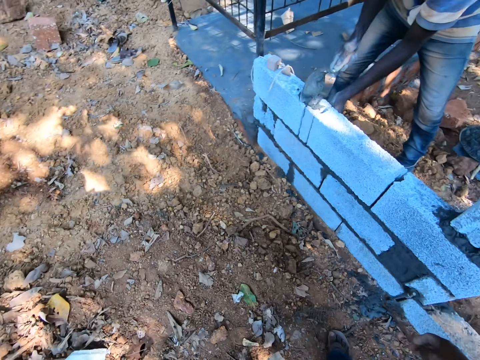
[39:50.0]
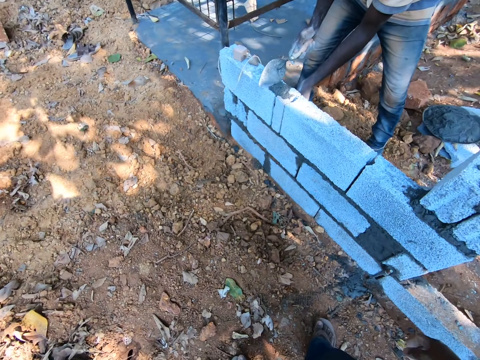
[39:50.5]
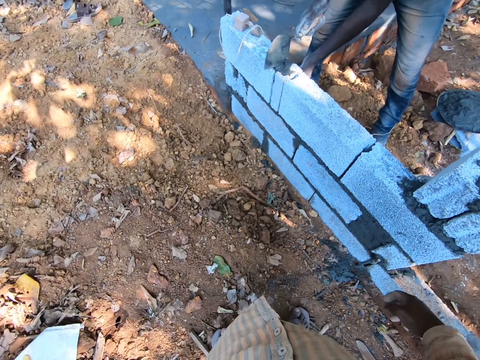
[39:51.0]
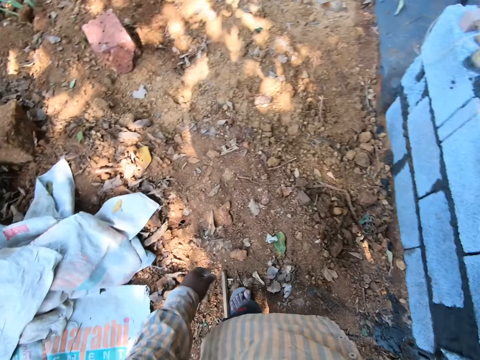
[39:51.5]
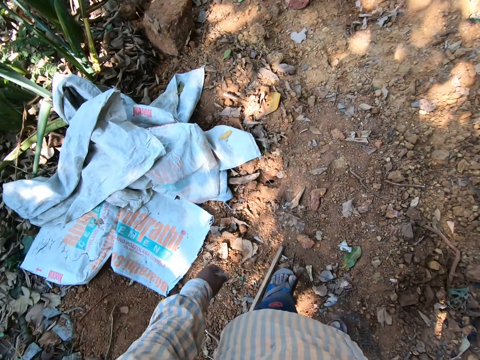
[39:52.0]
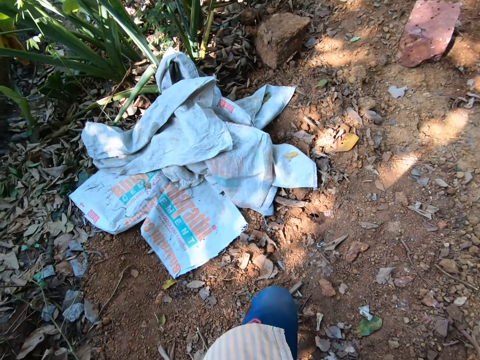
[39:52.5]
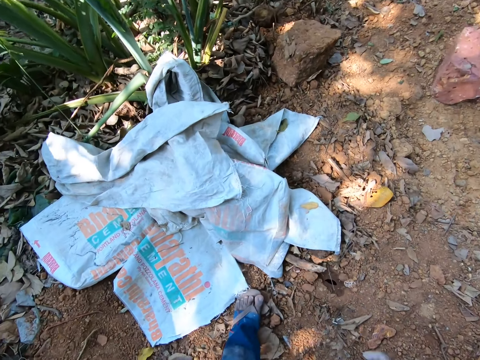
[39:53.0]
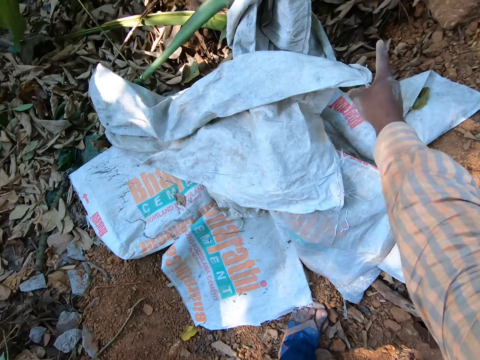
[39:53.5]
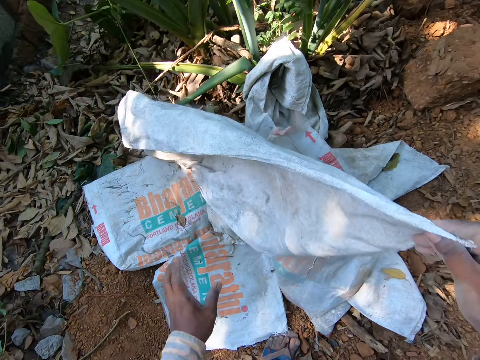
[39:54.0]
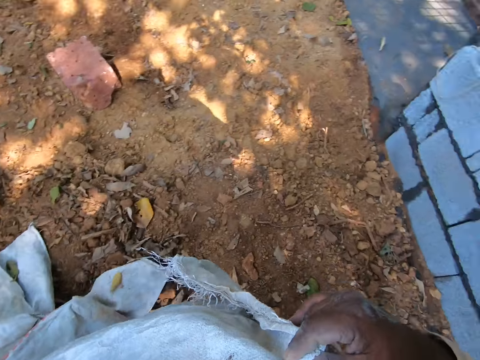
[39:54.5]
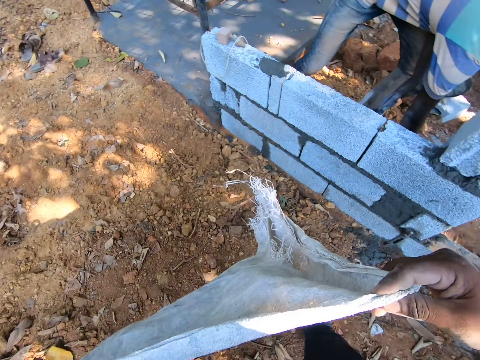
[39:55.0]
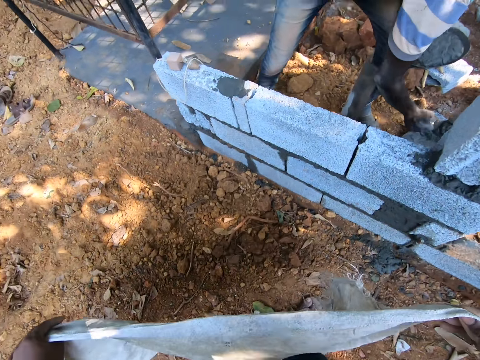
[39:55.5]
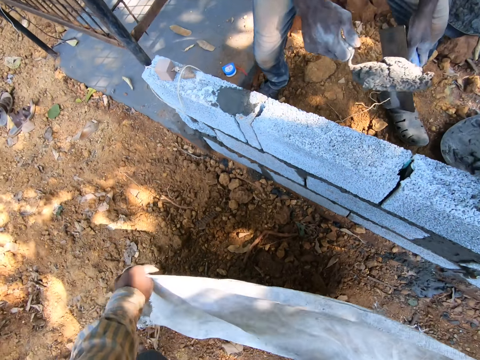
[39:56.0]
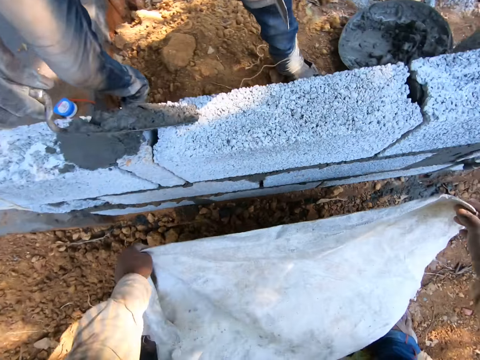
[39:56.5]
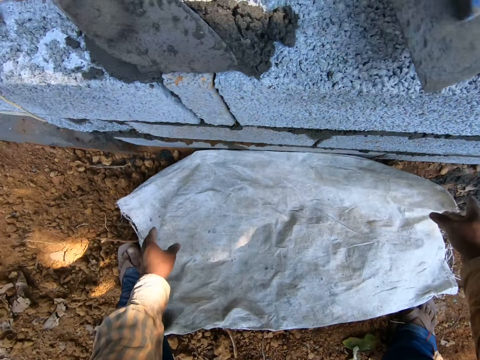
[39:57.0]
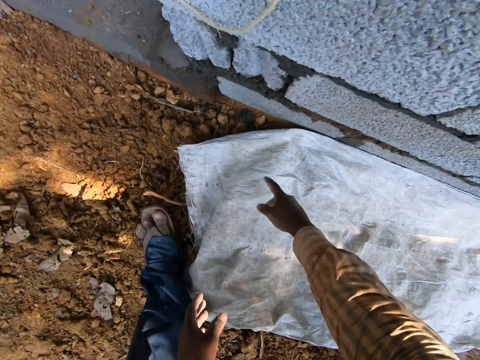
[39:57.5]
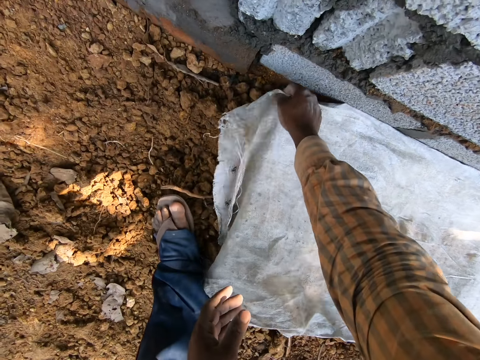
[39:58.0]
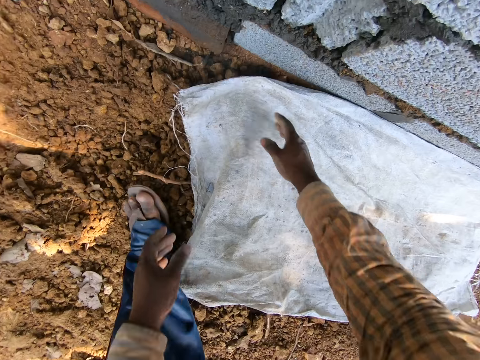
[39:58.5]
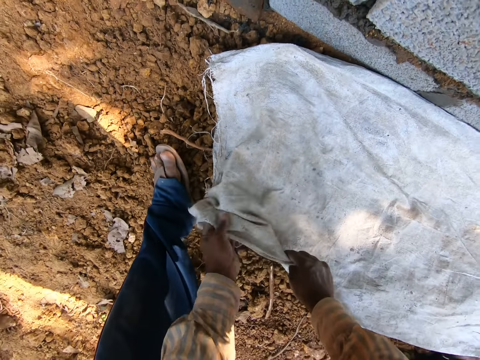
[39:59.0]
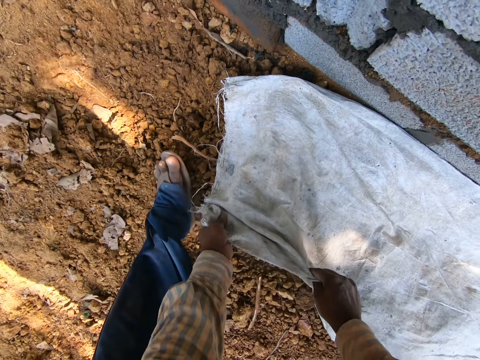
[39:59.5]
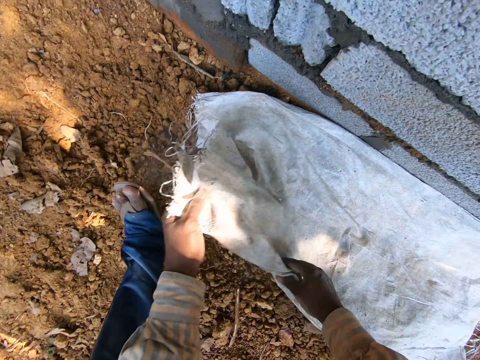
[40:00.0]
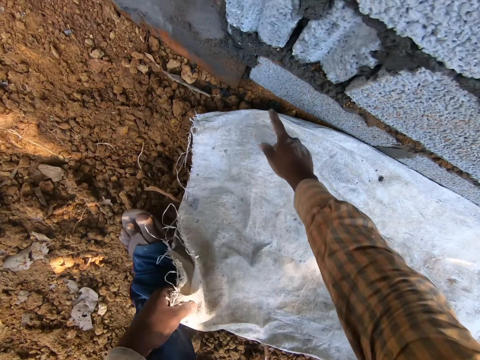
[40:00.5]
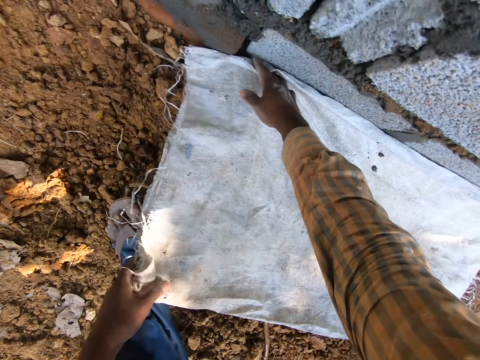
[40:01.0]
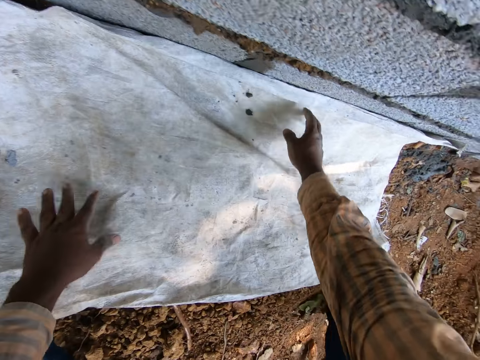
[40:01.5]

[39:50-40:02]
The camera wearer looks around. He picks up the cement bag or sack from the ground with his right hand. He lays the cement bag on the ground next to the stack of cemented blocks with both hands. He adjusts the sack.

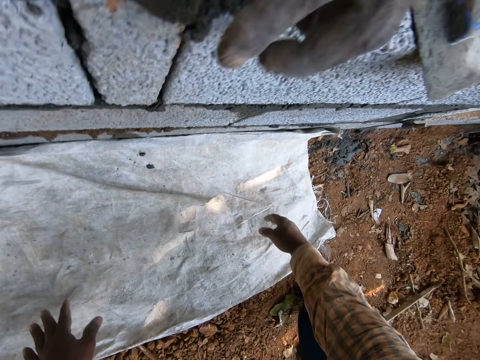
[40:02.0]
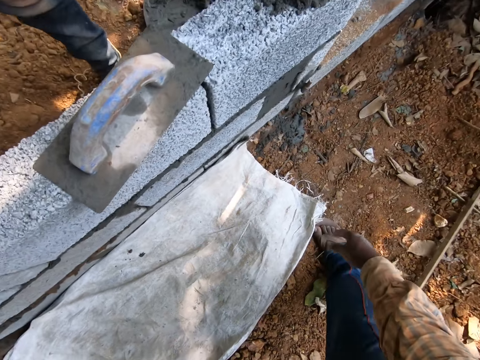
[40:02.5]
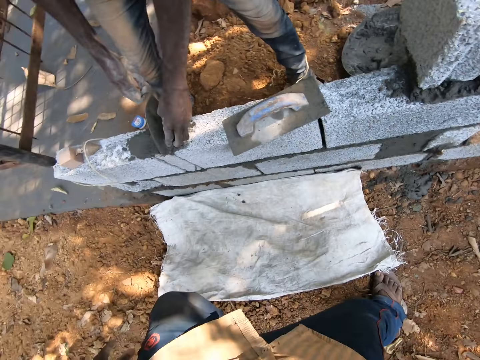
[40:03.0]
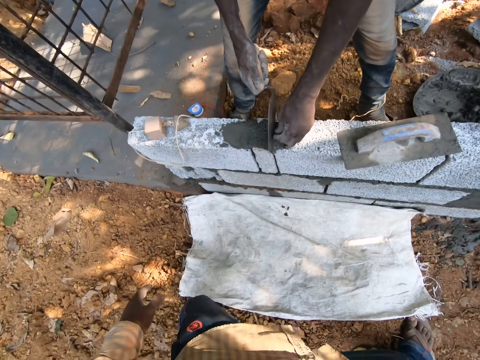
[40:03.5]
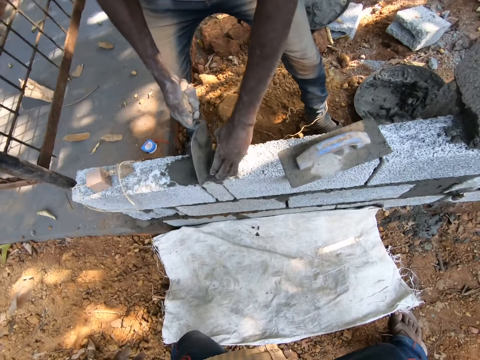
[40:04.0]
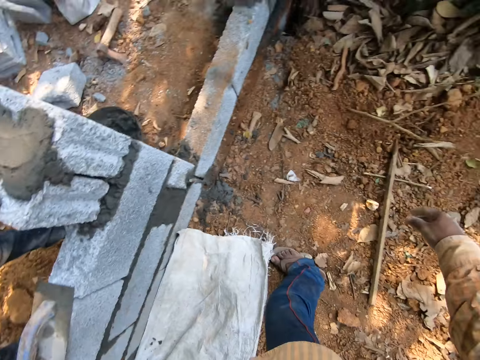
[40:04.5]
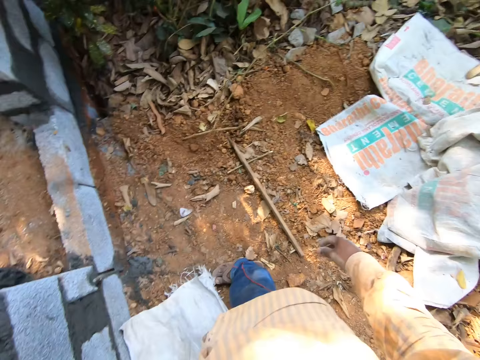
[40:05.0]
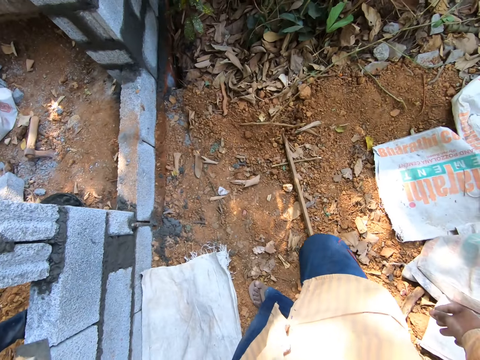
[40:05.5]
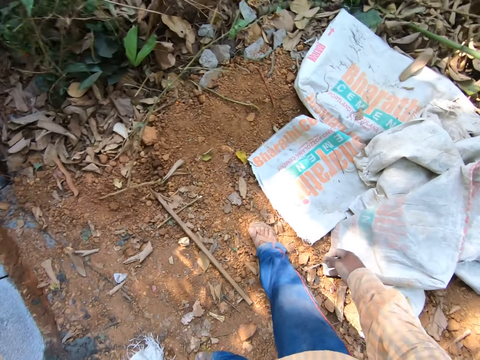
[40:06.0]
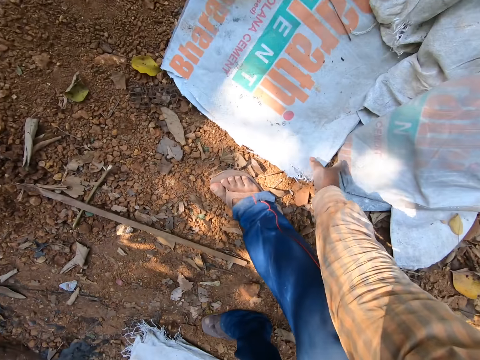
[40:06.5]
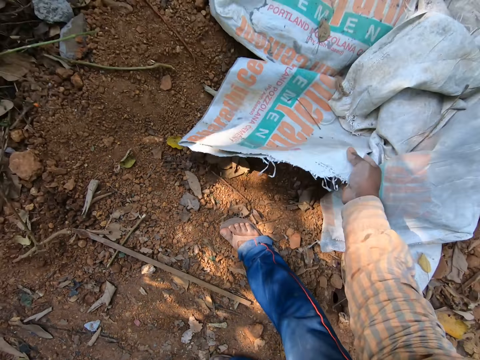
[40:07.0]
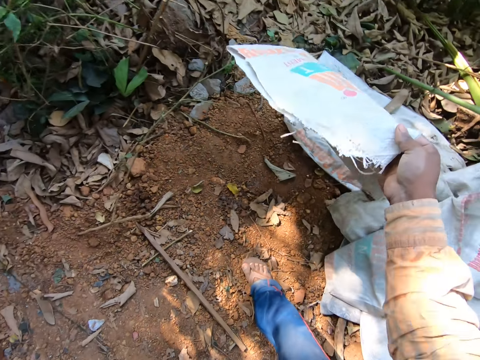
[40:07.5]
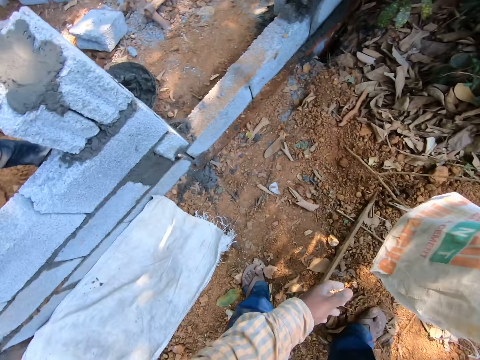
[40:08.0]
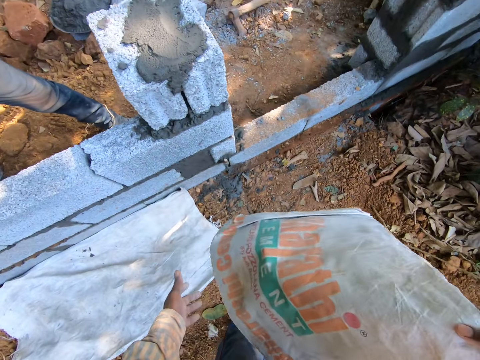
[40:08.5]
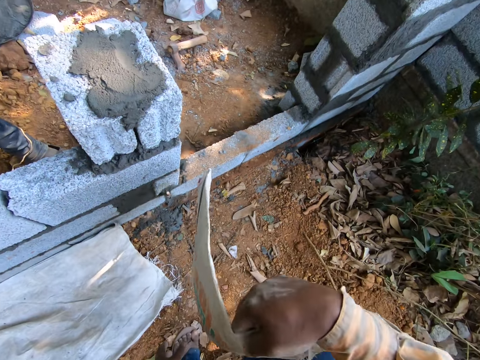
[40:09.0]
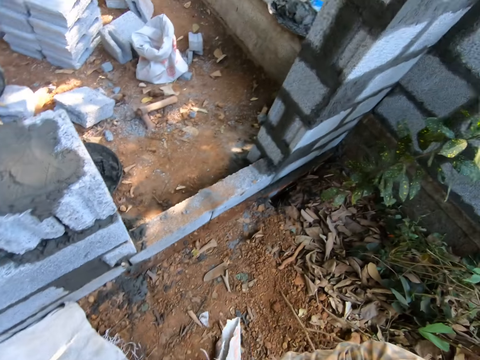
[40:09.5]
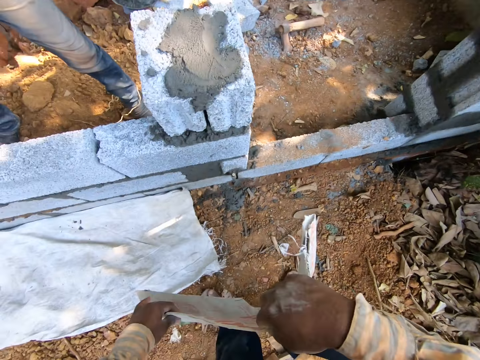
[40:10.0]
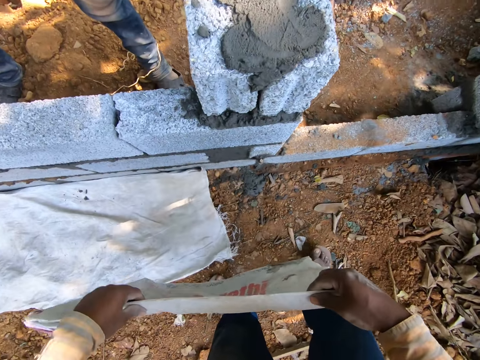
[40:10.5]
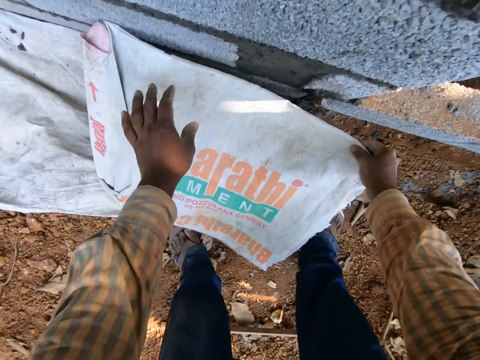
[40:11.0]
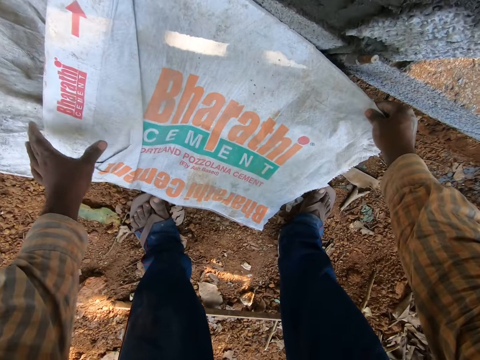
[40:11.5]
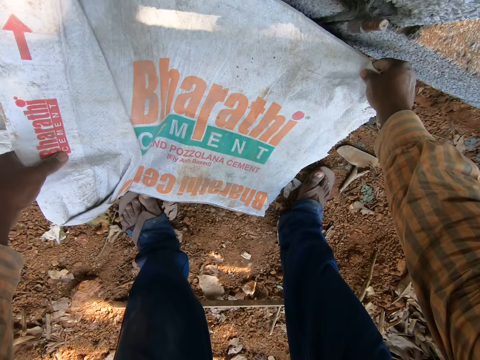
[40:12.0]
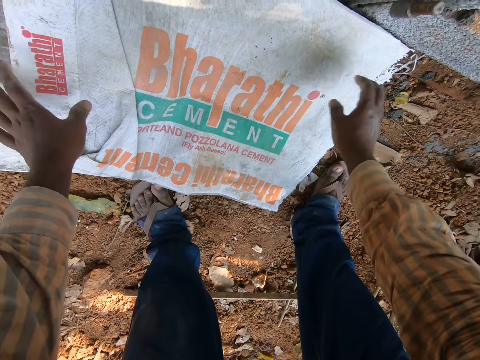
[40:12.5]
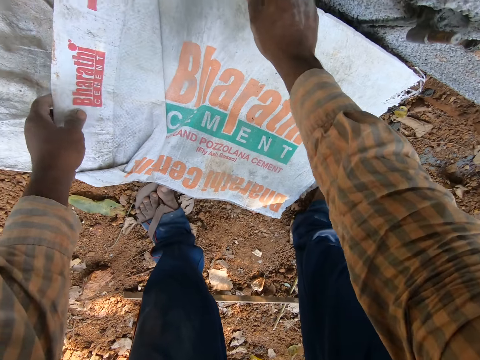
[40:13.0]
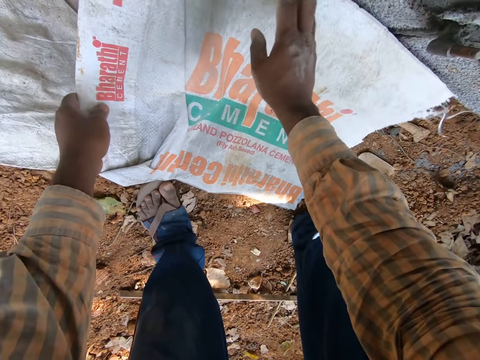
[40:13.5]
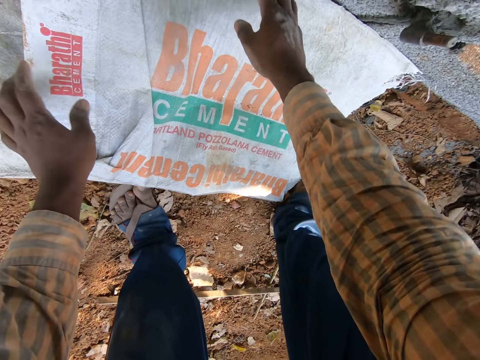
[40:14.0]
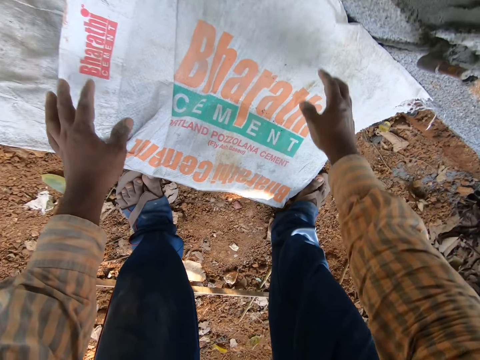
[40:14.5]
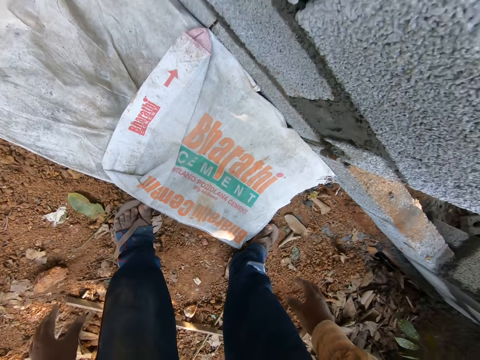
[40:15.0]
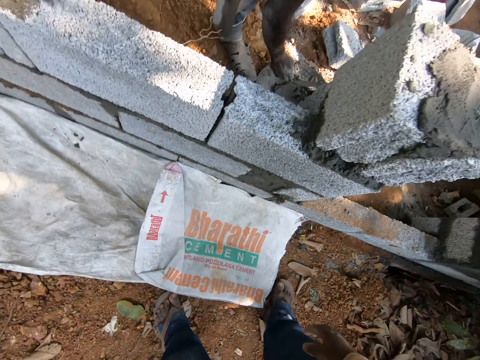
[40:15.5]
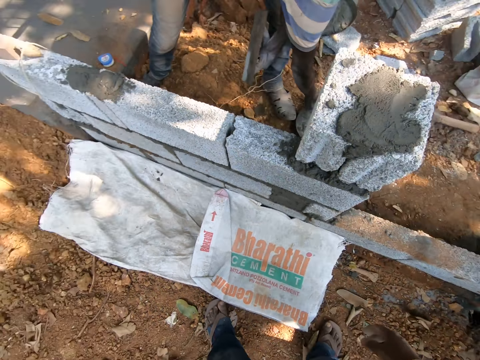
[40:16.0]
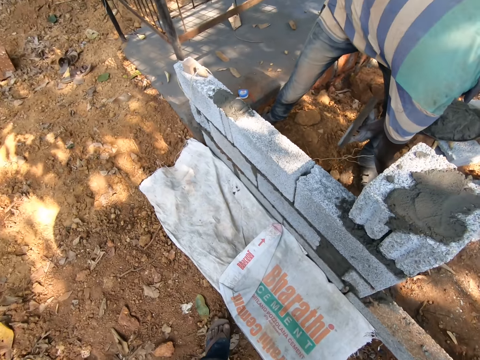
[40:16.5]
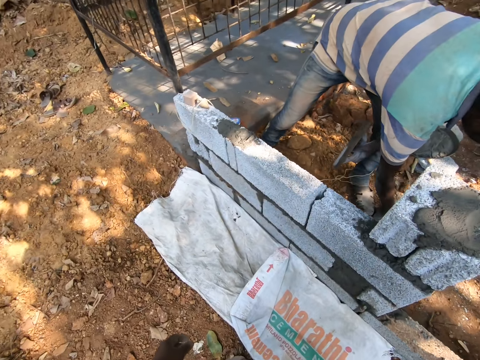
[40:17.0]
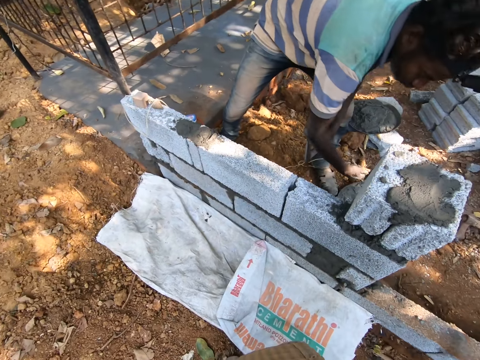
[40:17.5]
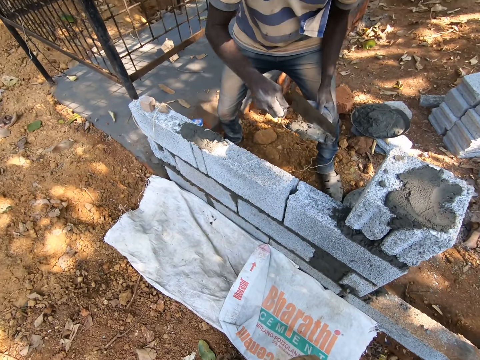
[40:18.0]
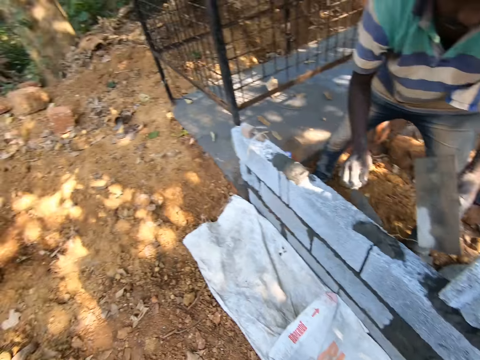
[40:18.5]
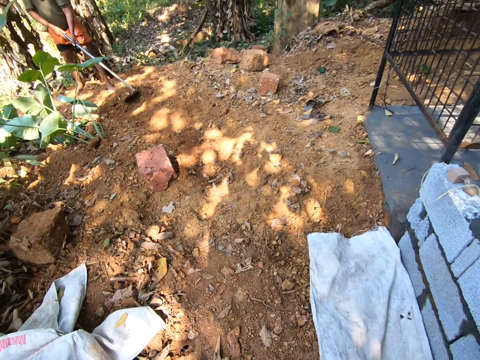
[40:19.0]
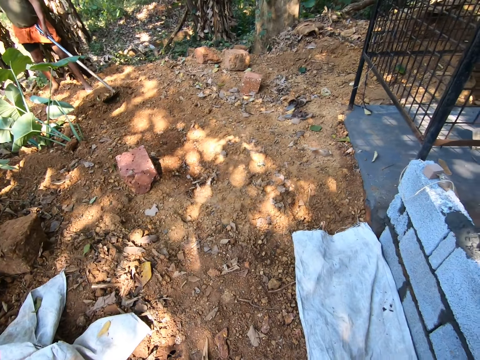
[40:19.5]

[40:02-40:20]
The camera wearer looks around. He picks up a cement bag or sack from the ground with his right hand. He lays the cement bag on the ground next to the stack of cemented blocks with both hands. He adjusts the sack. The man mixes some cement in the head pan with the brick trowel in his right hand. The camera wearer looks around. The man packs the cement from the head pan with the brick trowel in his right hand. The man pours the cement on the stack of cemented blocks with the brick trowel in his right hand. The camera wearer interacts with another man.
